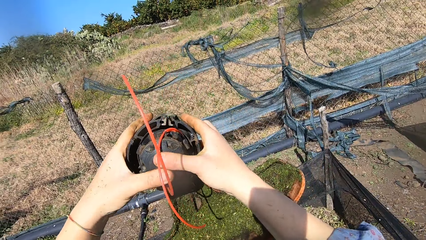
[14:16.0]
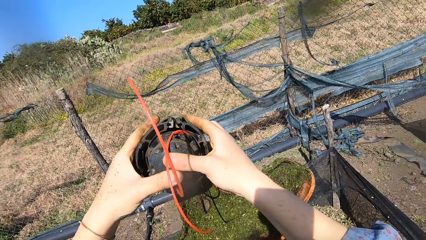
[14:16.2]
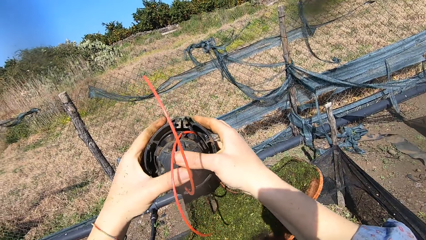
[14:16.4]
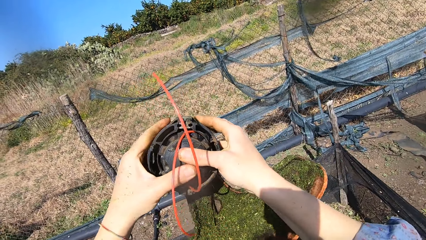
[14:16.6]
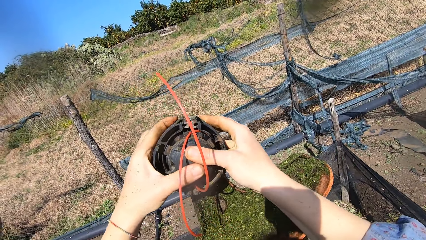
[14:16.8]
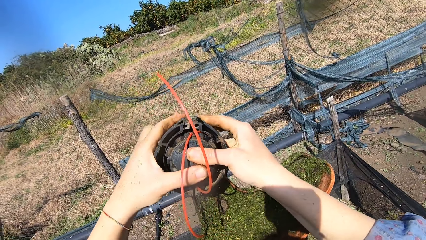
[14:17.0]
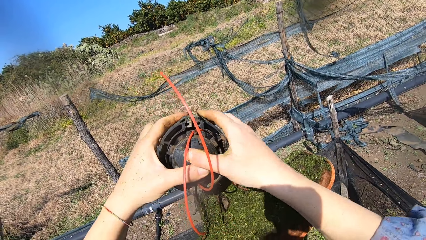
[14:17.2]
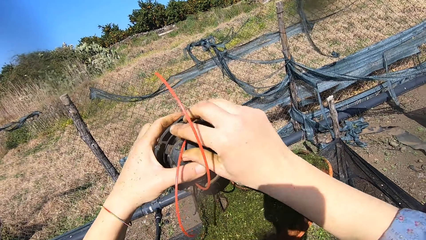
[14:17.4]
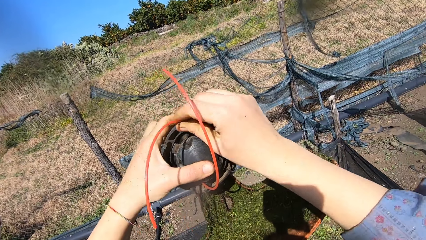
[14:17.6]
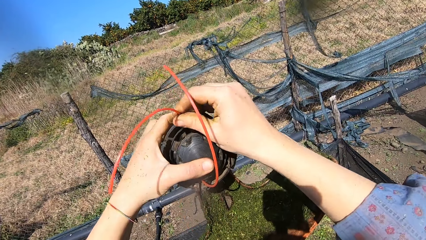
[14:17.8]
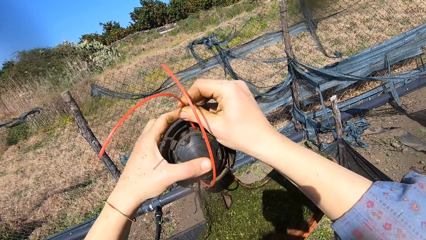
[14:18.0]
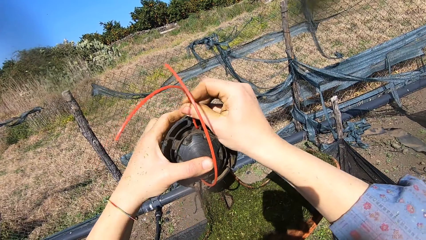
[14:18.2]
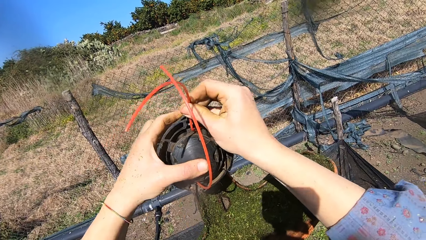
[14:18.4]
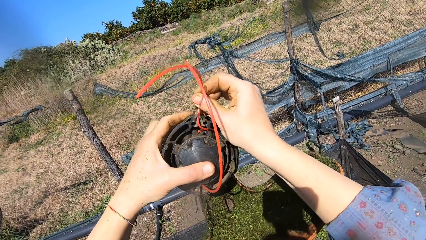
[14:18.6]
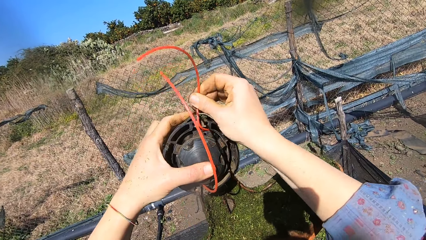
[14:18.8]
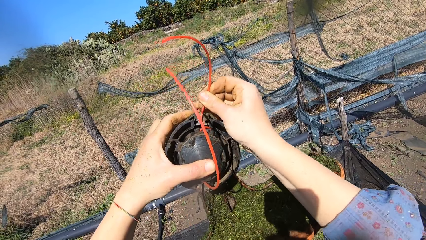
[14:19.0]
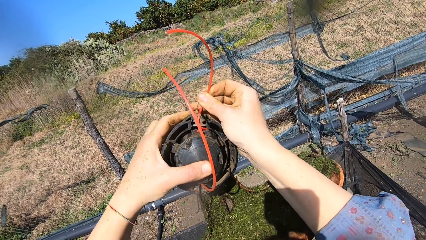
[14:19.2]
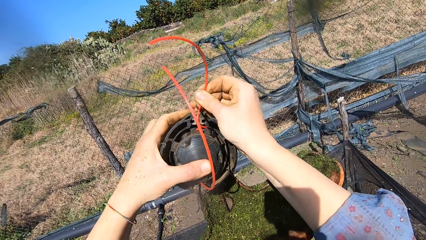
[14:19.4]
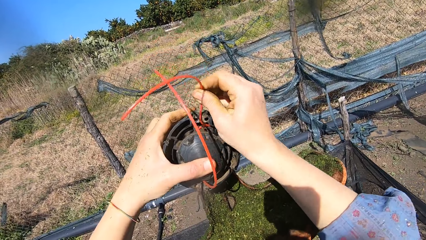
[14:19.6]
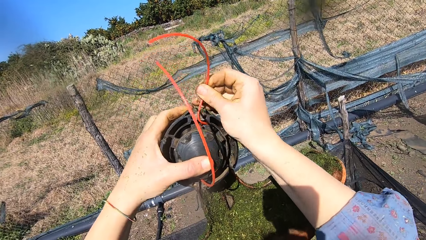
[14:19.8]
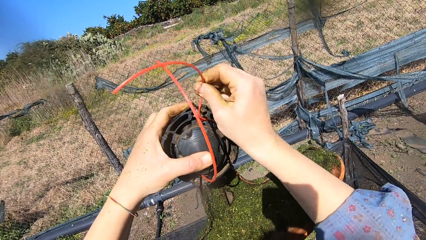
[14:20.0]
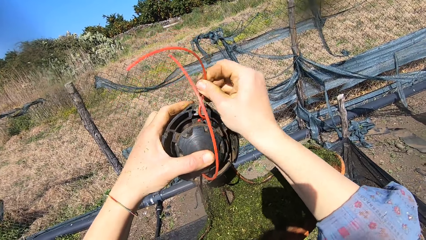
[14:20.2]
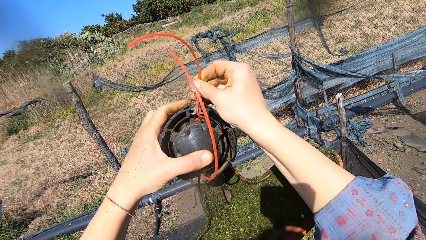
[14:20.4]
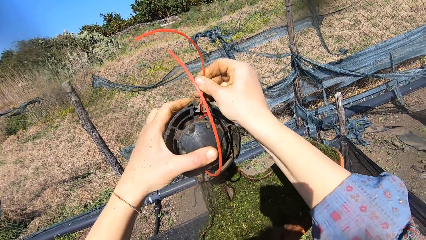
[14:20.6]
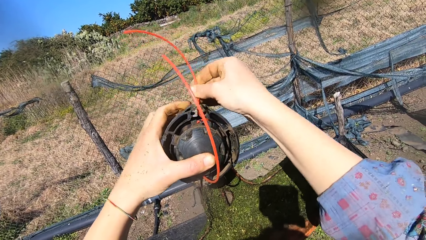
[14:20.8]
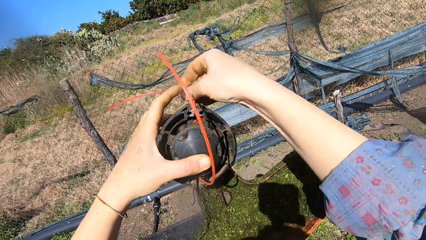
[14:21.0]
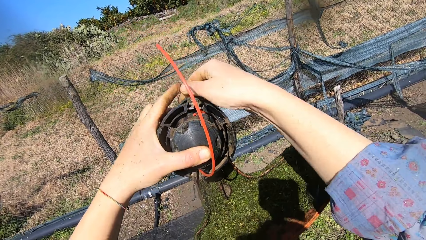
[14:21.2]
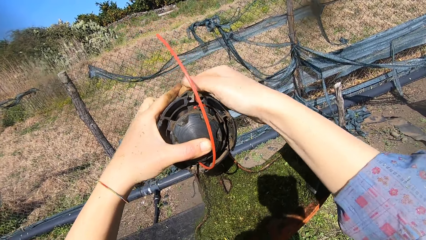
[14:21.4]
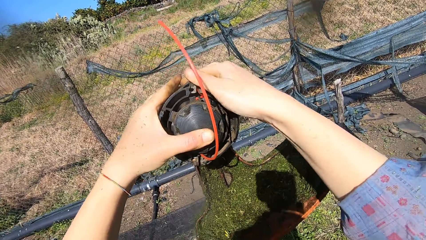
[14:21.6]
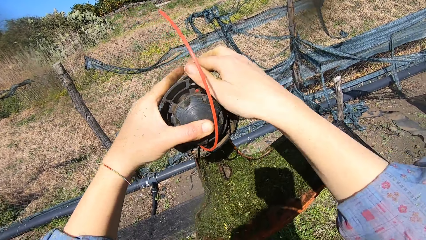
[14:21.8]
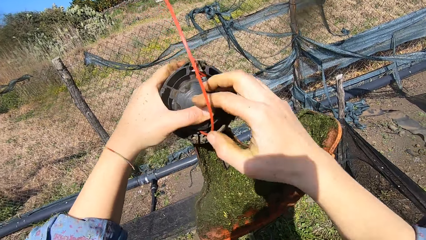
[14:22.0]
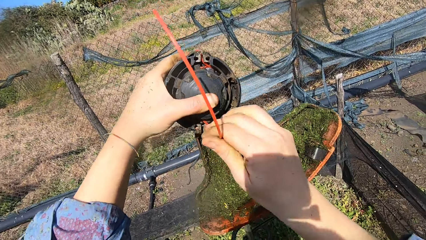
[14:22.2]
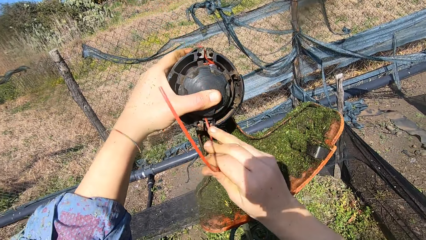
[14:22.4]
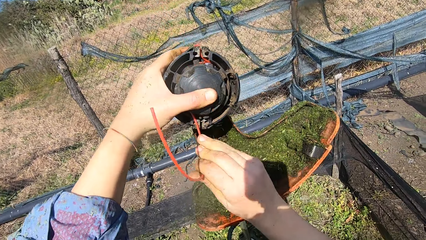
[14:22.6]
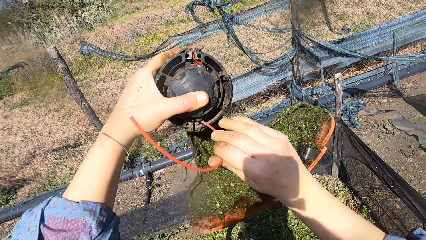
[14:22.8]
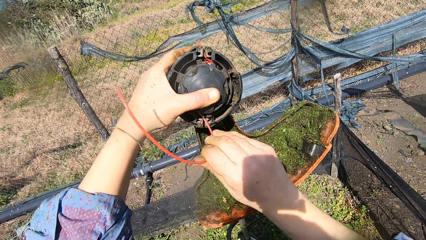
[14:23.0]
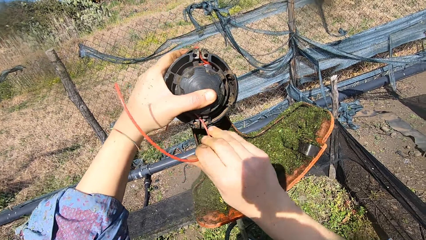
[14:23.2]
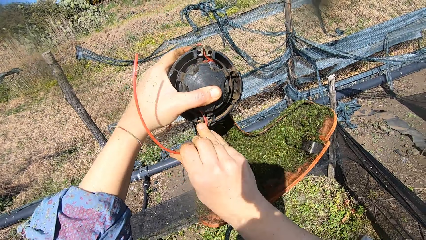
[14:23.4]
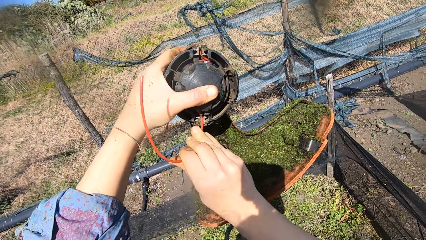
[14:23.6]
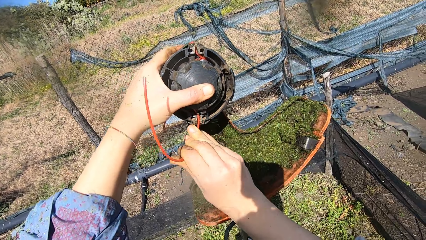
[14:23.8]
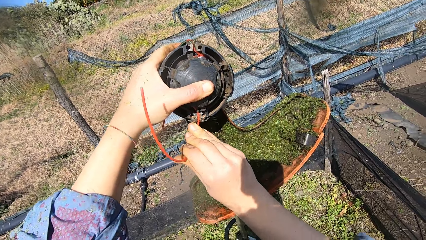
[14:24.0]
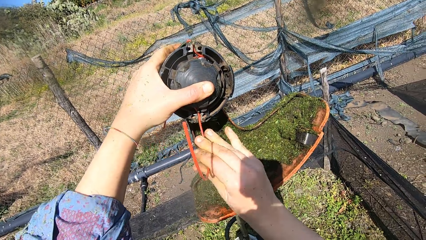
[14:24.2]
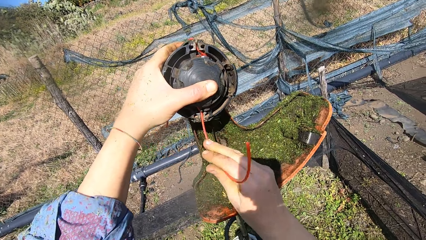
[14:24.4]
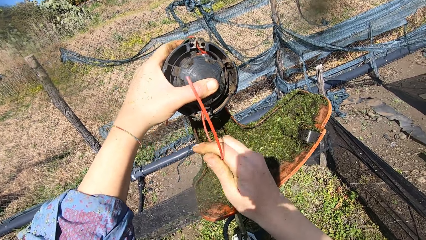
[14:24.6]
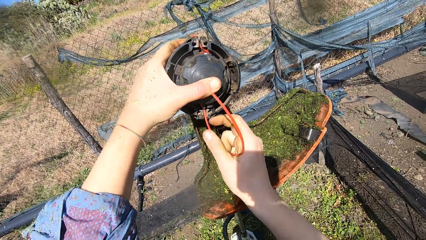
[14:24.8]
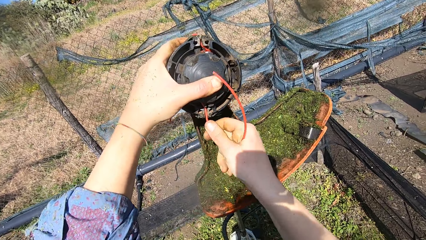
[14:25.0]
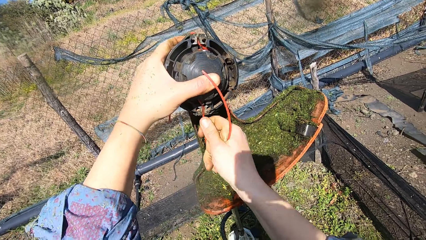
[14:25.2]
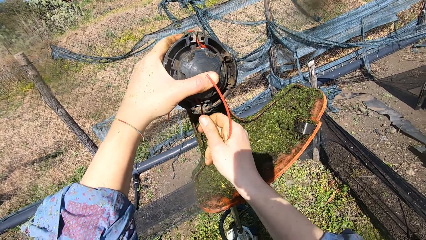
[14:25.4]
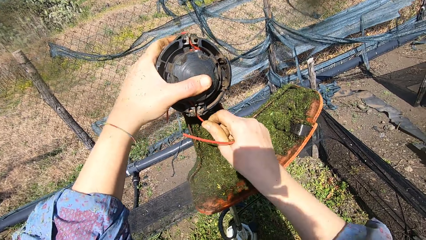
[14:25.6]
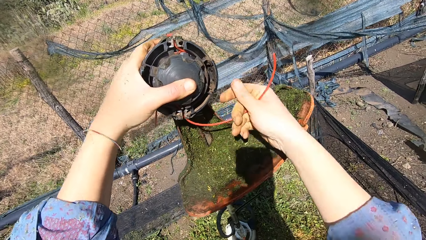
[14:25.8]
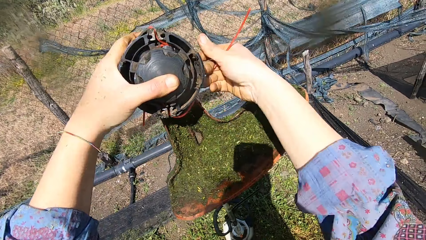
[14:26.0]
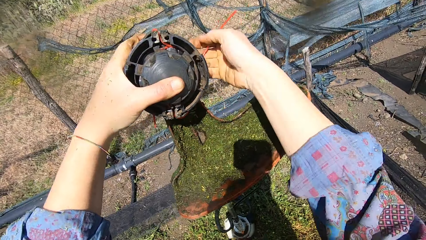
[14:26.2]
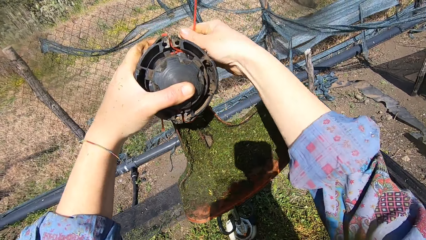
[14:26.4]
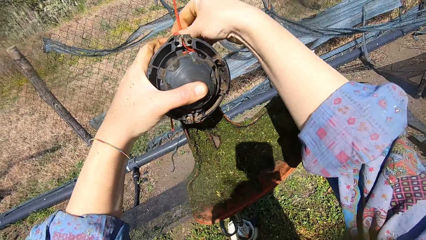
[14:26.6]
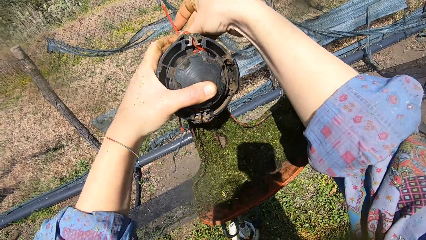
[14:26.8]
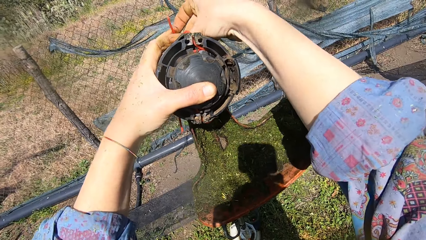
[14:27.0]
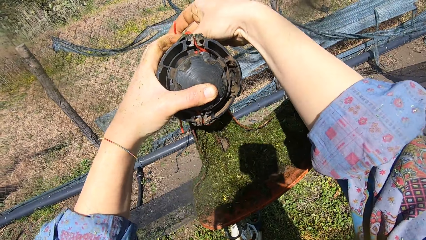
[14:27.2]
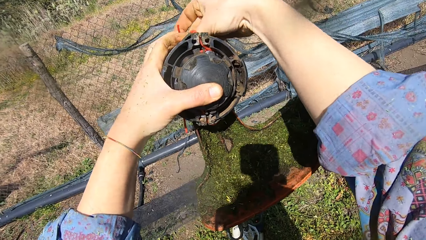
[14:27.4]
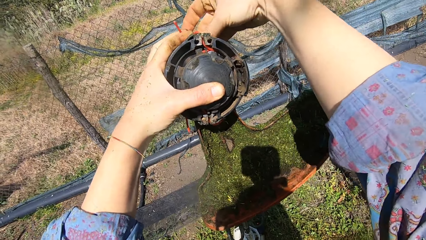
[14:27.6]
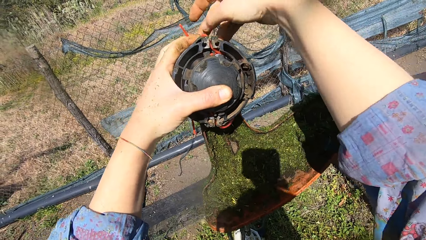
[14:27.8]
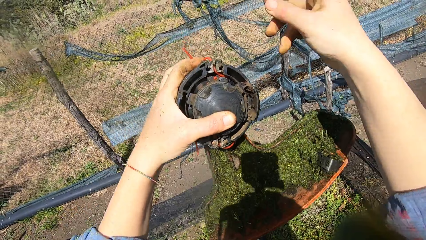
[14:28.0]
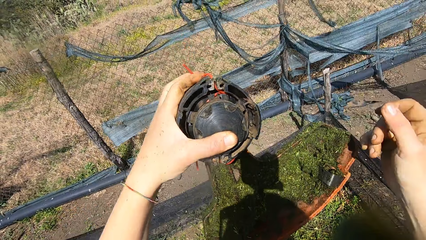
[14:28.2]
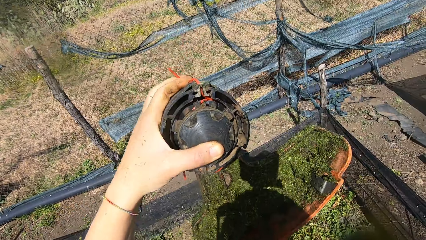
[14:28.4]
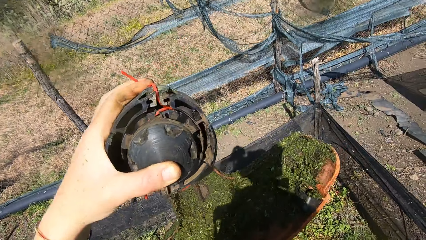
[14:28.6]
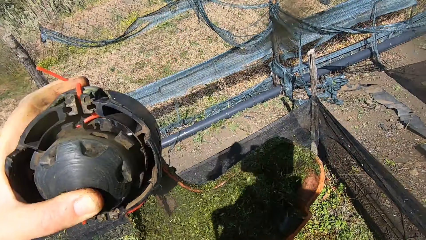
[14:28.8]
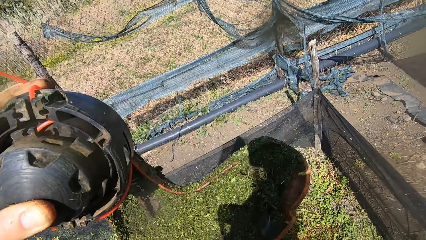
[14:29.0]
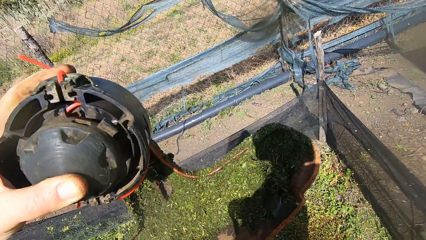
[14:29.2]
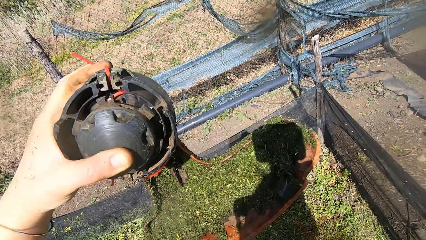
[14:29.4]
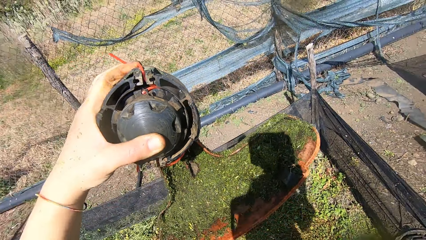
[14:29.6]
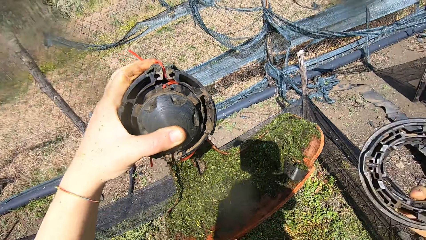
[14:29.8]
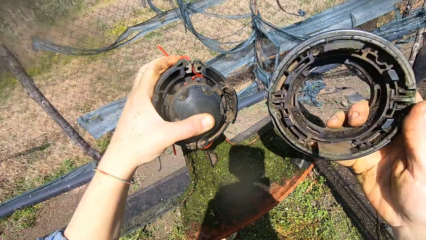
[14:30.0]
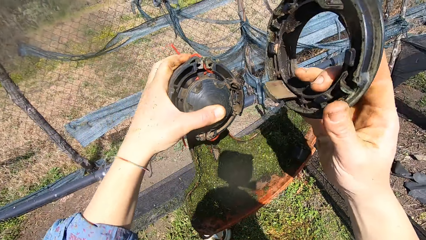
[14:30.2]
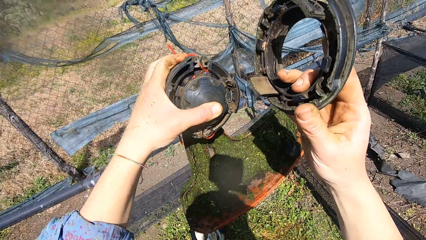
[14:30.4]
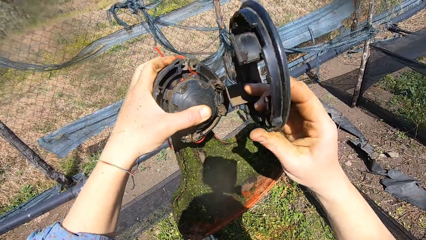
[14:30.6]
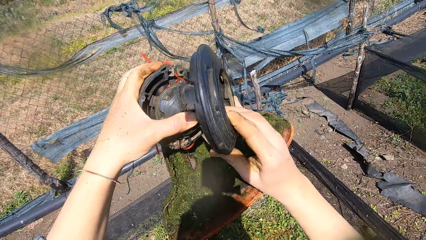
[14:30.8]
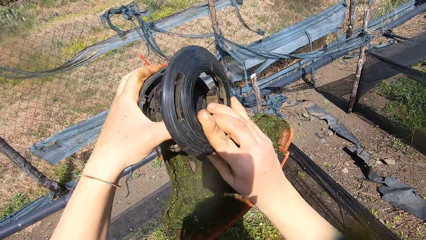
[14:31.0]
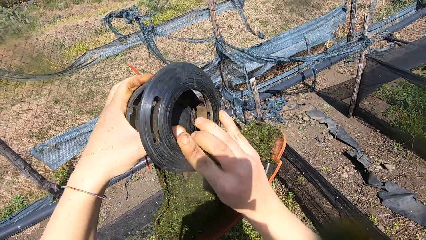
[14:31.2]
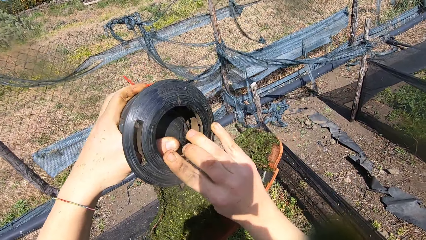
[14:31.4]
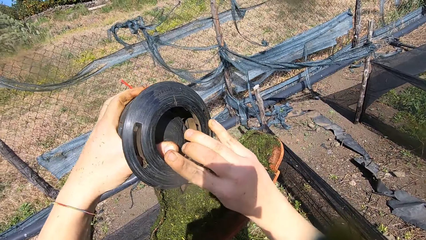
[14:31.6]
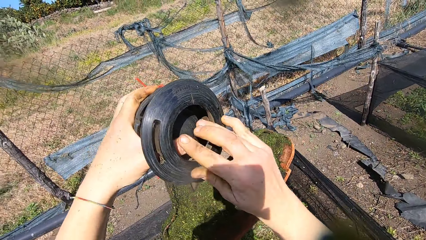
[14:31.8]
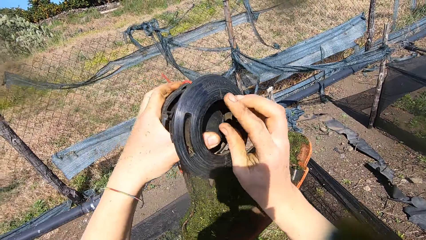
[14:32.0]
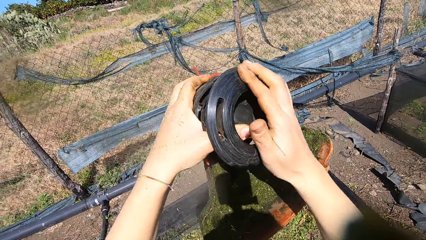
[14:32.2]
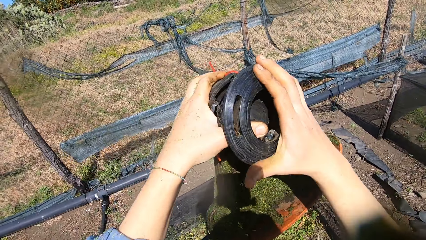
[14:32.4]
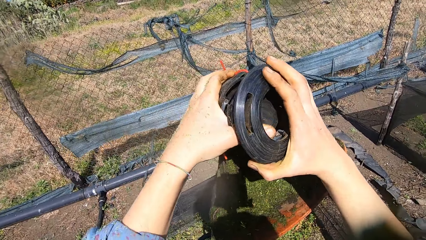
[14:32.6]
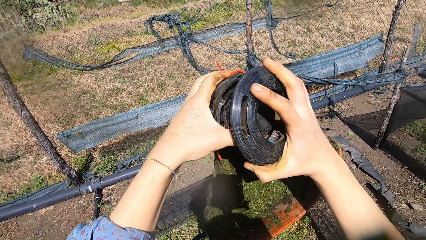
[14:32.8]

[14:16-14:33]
The camera wearer presses the nylon cutter onto the brush cutter. He sets a wire line of the spool cap with his right hand. He holds the nylon wire and pulls the nylon wire. He sets another wire line of the spool cap with his right hand. He holds the nylon wire and pulls the nylon wire. He puts the wire line into his left hand with his right hand. He holds the nylon wires together. He places a spool casing over the spool cap with his right hand. He holds the shield.
